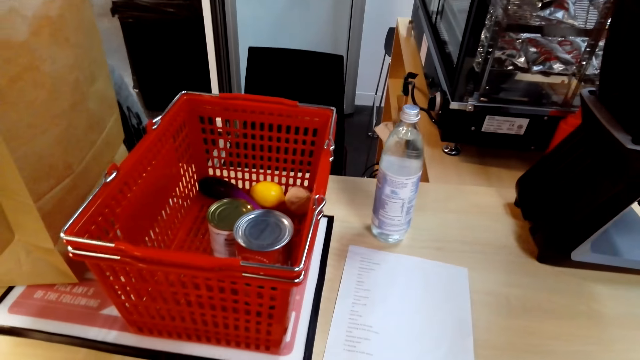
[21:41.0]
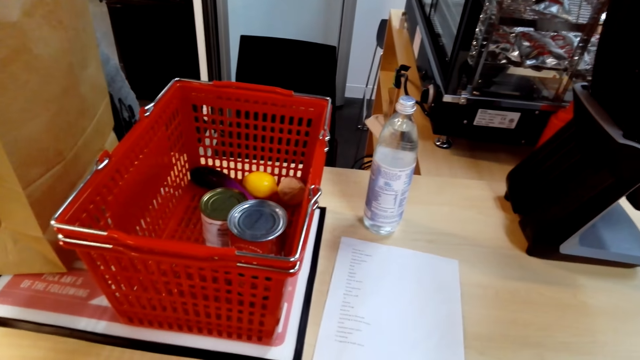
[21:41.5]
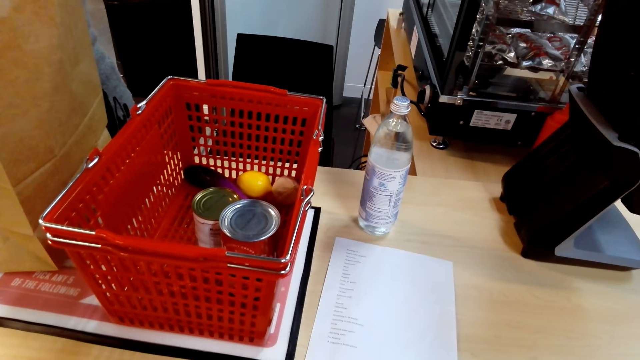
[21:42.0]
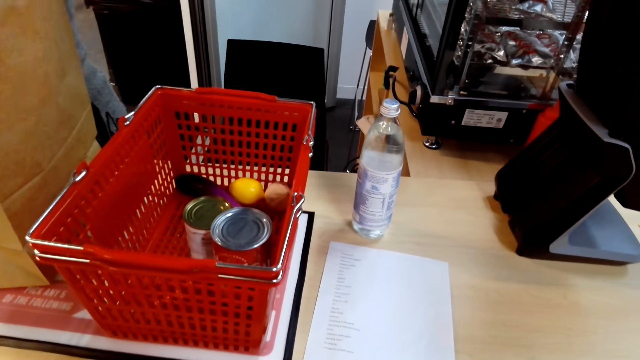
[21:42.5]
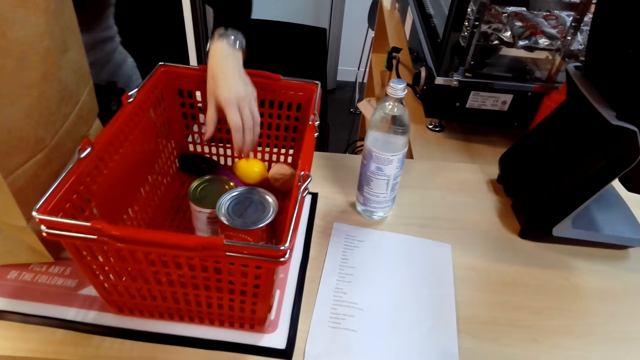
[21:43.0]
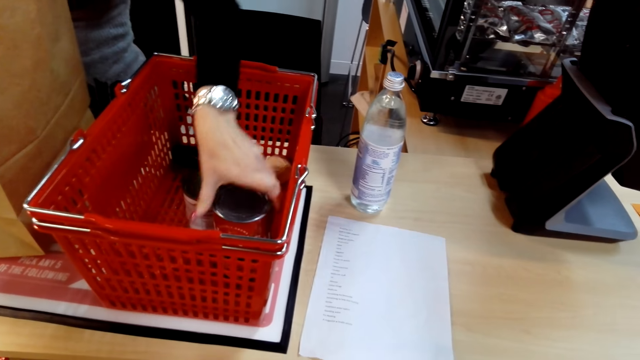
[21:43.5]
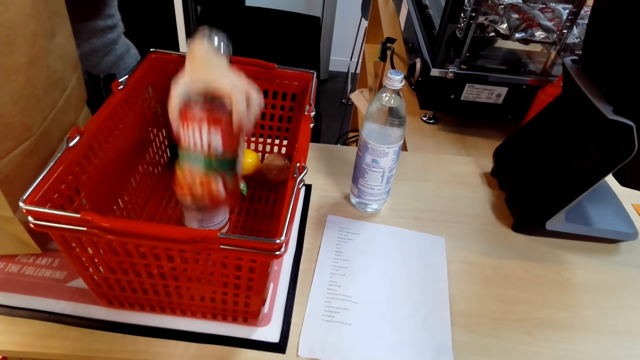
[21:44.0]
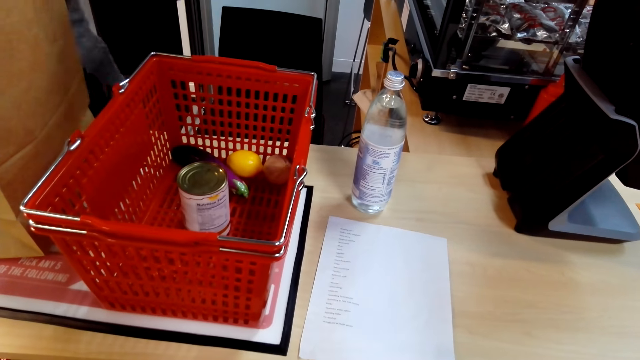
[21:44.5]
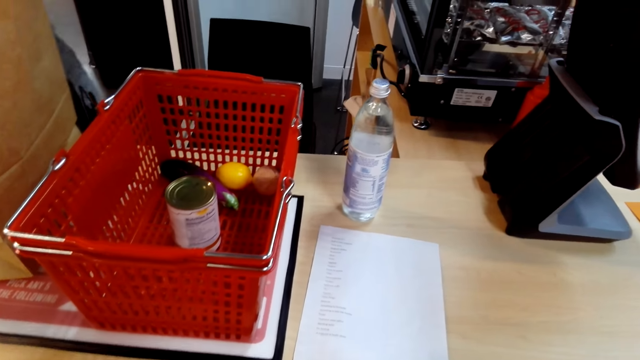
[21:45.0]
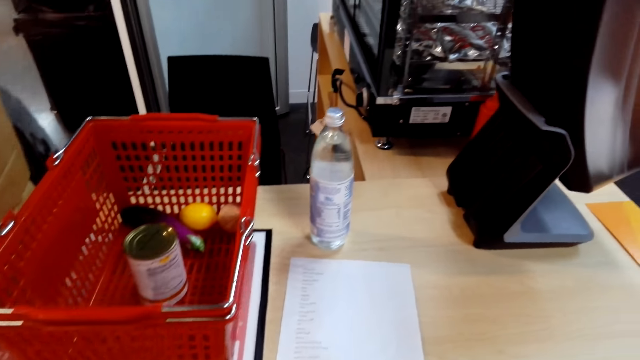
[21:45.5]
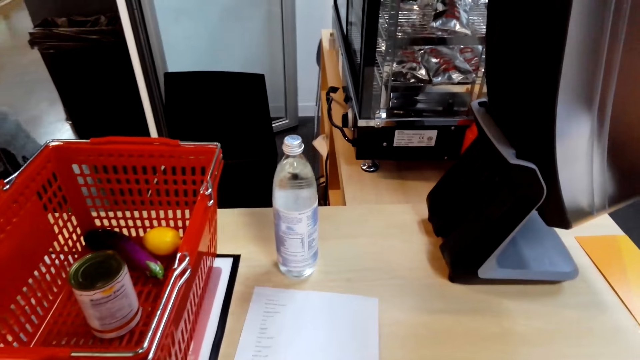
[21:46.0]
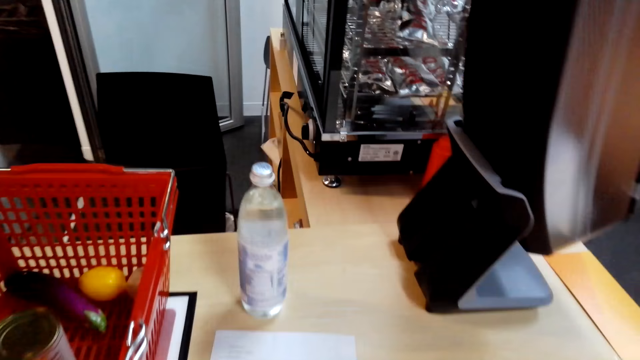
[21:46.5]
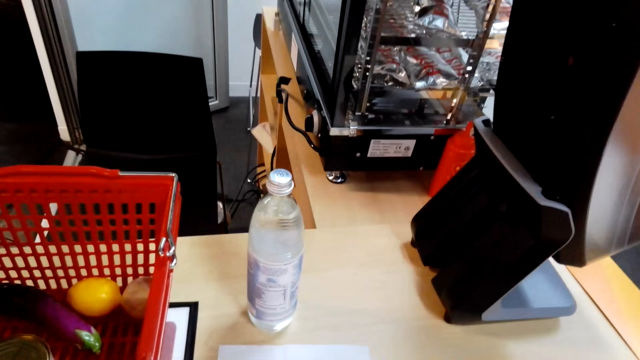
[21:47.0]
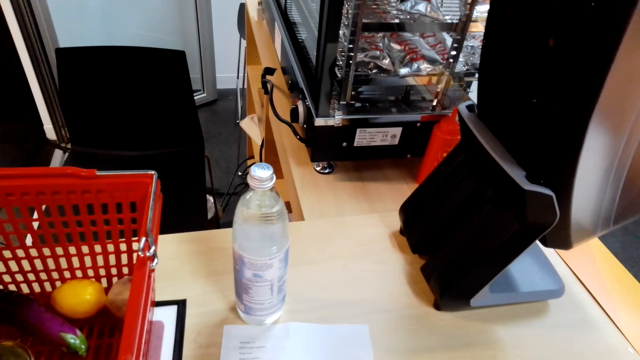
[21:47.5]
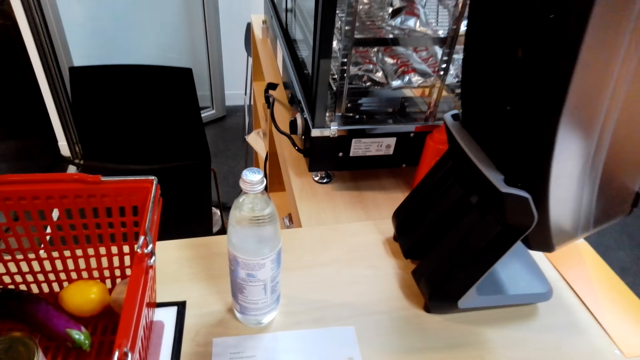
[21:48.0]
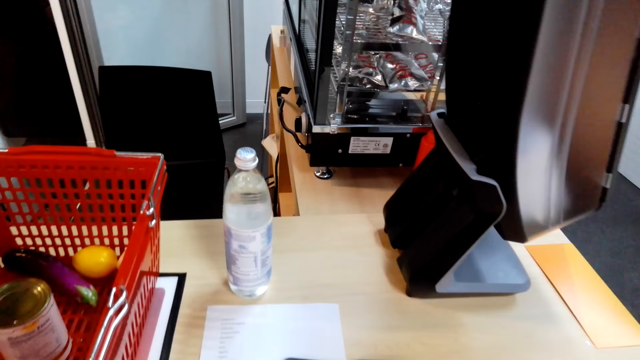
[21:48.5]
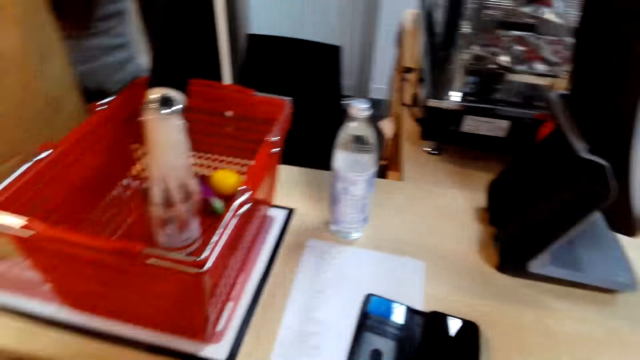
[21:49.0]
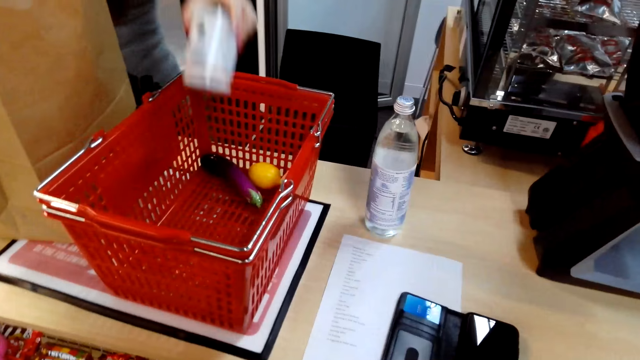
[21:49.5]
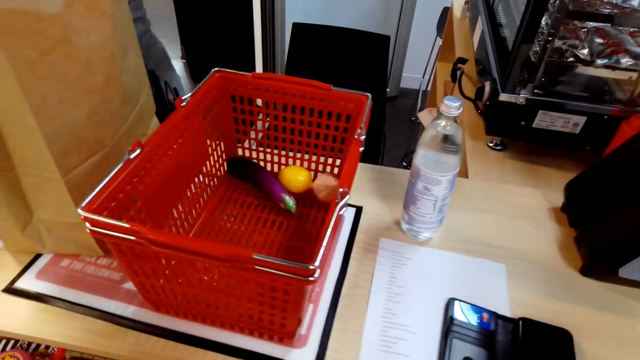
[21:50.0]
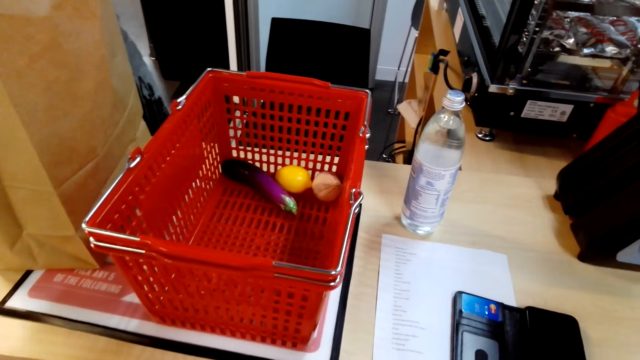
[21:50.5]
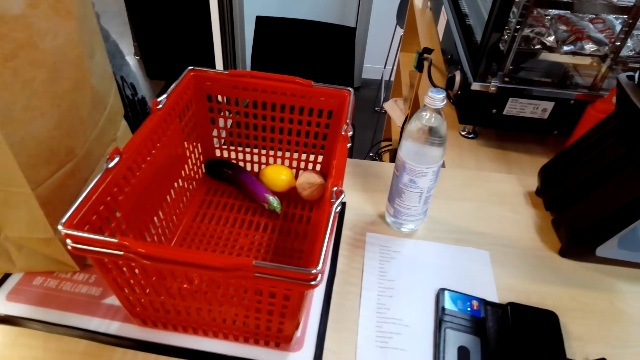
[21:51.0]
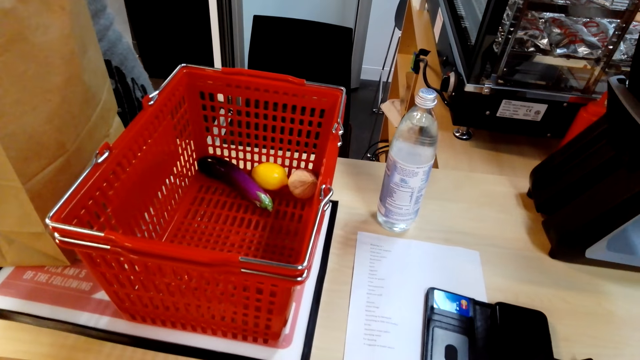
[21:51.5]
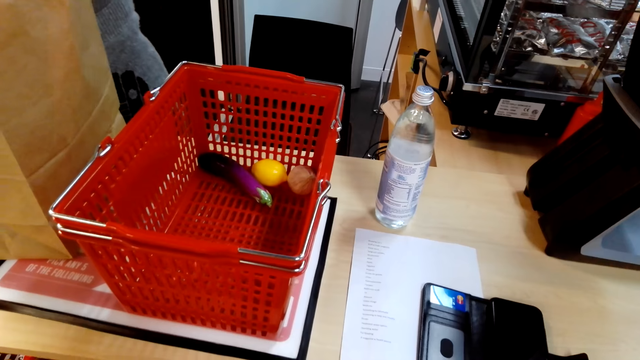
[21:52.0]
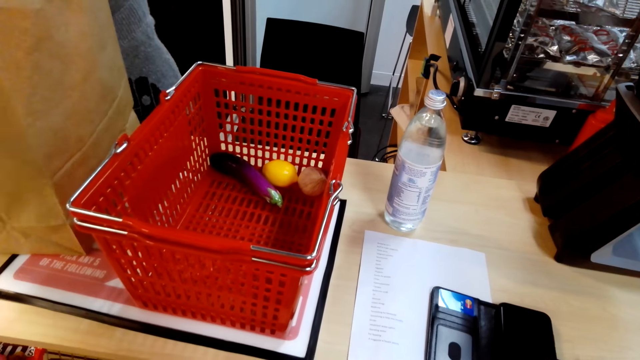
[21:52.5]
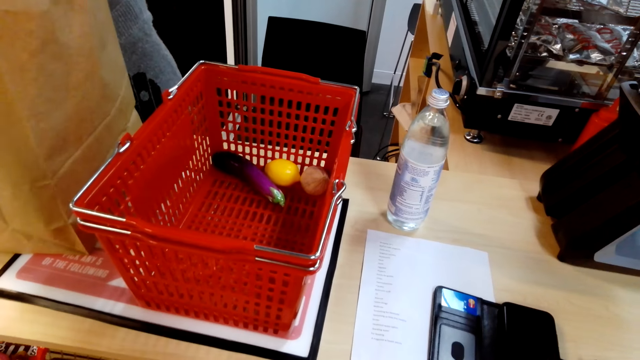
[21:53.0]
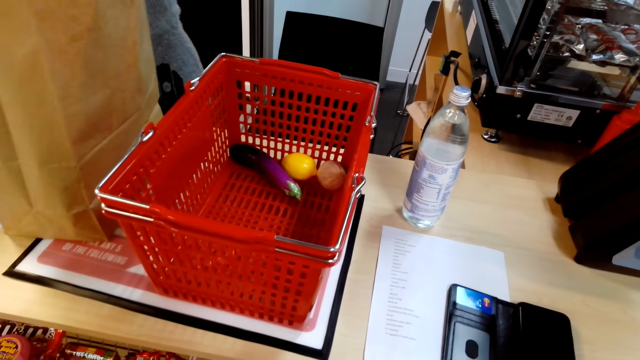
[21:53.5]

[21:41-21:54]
A woman operates the computer with the right hand. The camera wearer walks around the supermarket. The woman puts paper in the paper, picks a can from the trolley with the left hand, and puts the can in the packing paper. The woman picks the can from the trolley. The camera wearer places the phone on the counter. The woman packs the can in the paper.

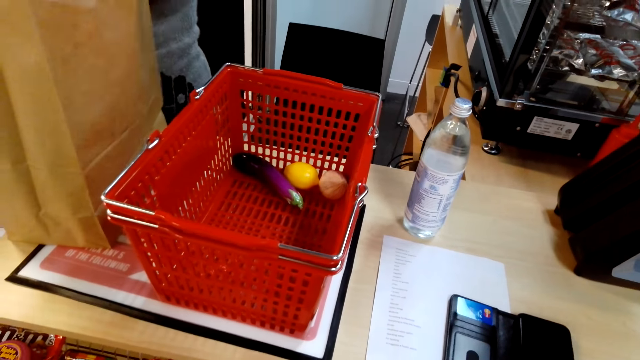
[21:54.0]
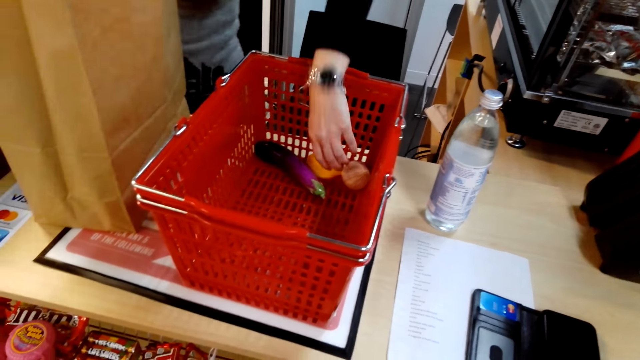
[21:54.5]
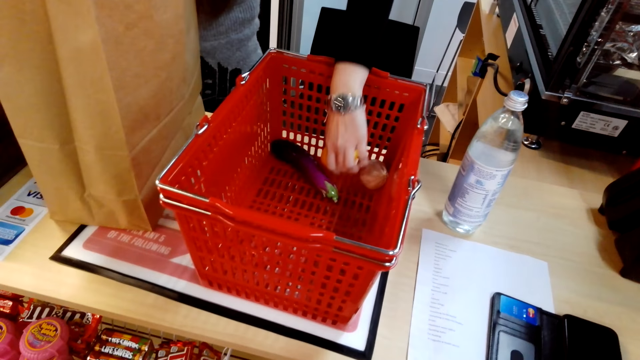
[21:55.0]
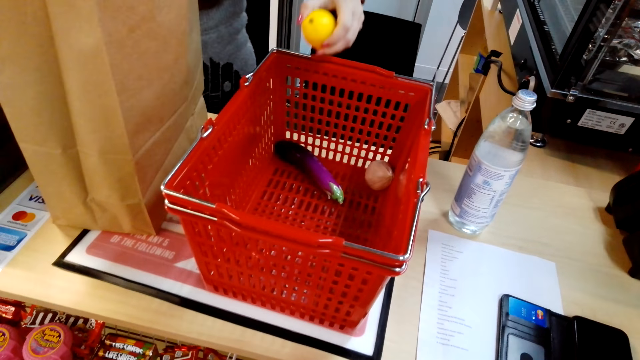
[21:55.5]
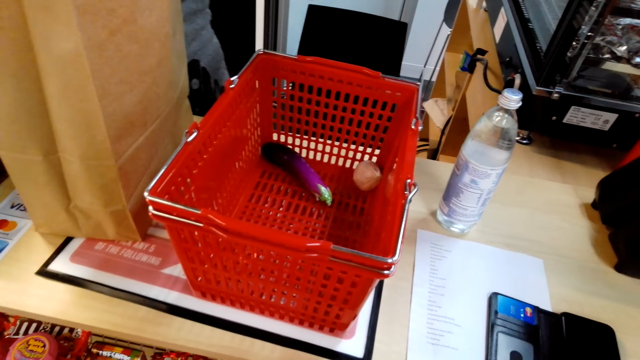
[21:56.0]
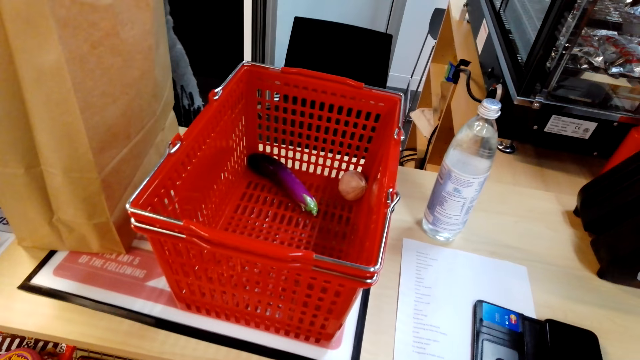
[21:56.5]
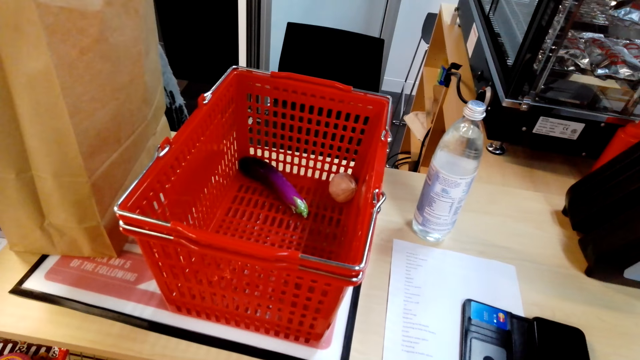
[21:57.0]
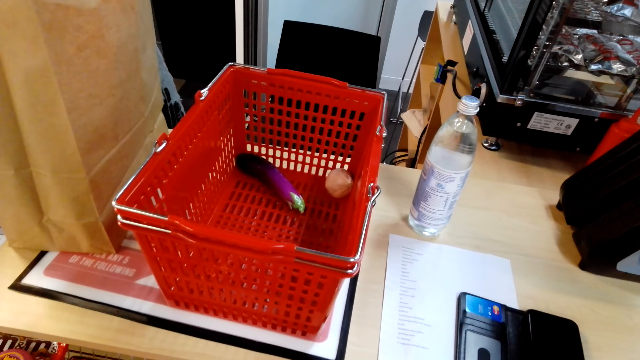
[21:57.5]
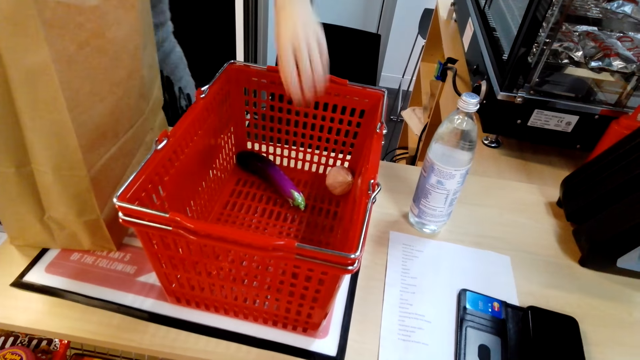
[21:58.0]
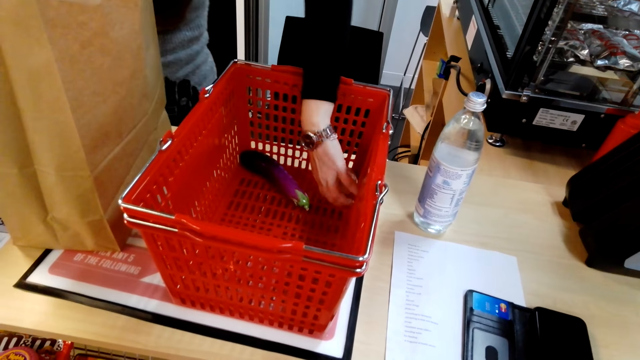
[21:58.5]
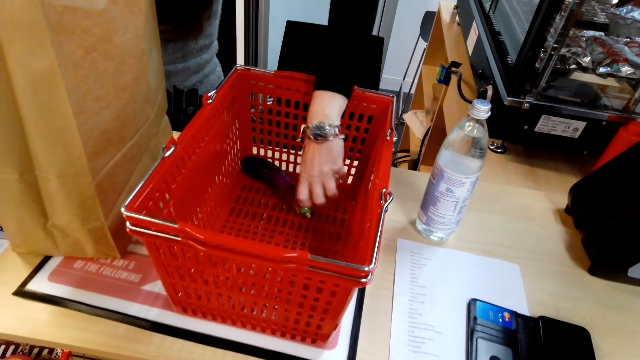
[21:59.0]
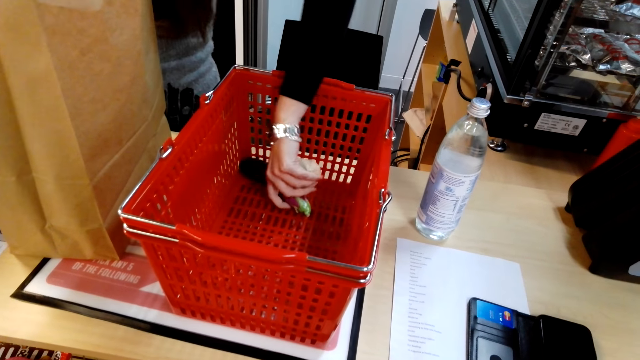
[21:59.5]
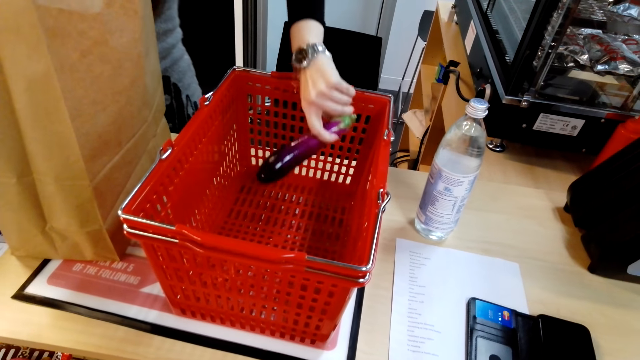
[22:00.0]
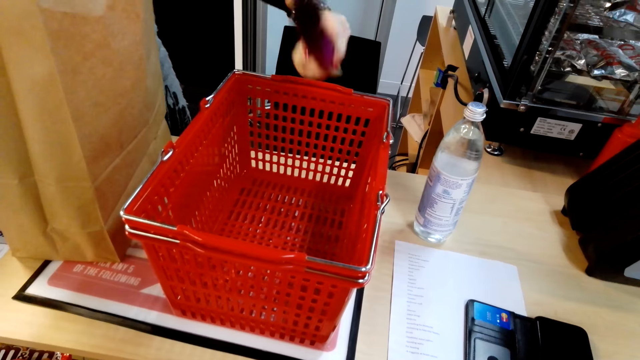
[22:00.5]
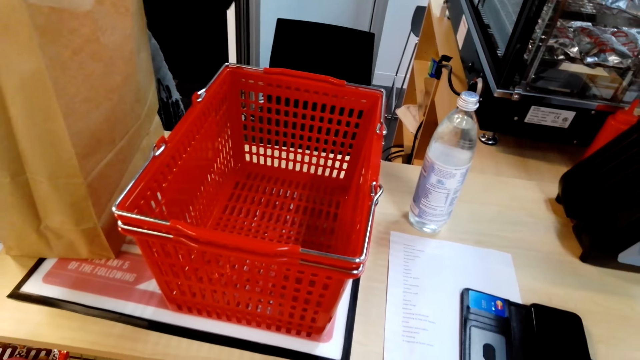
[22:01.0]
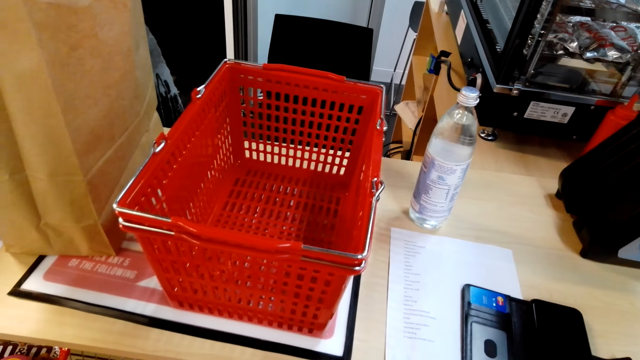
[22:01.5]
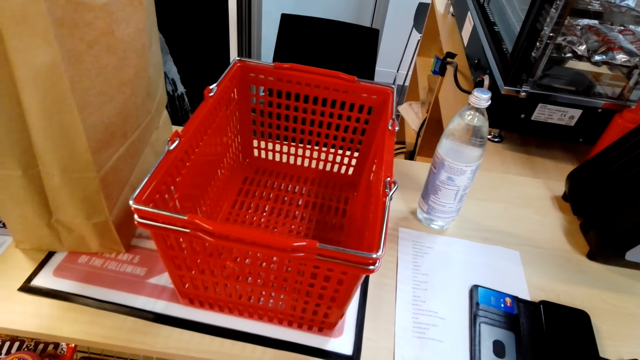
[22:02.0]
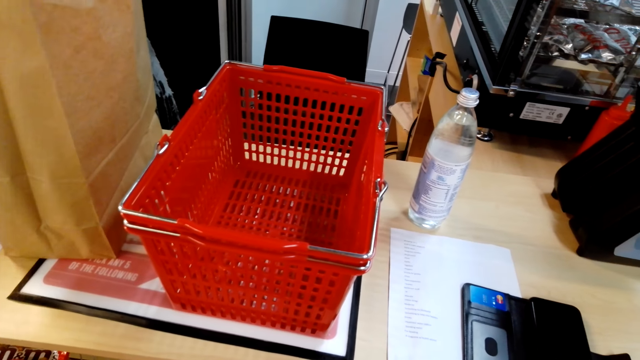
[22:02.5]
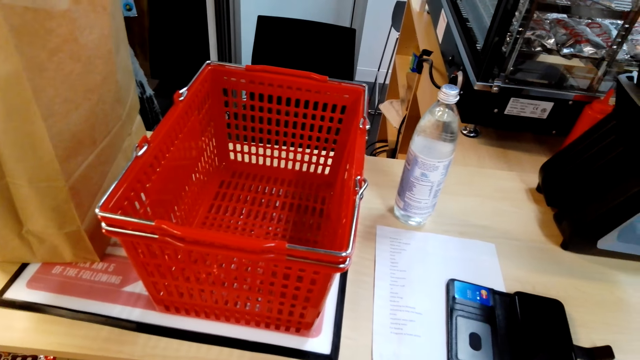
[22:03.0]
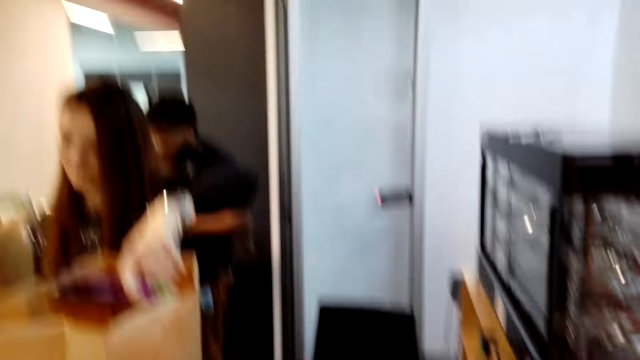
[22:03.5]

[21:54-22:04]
A woman picks an orange from the trolley and packs the orange in the paper. The camera wearer stares at the basket. The woman picks fruits from the trolley, operates the computer with the right hand, and packs the fruit in the paper.
